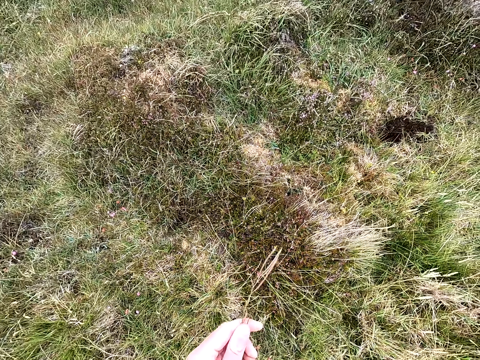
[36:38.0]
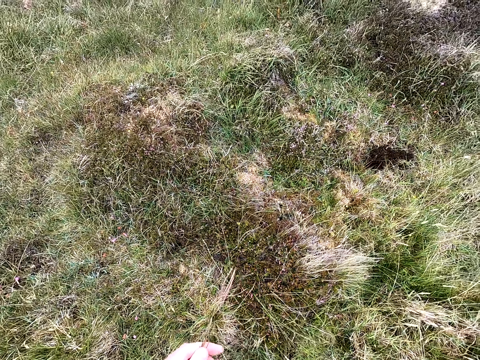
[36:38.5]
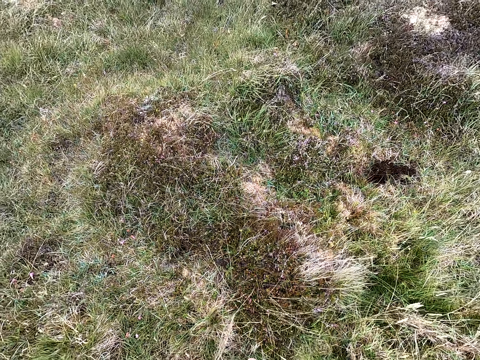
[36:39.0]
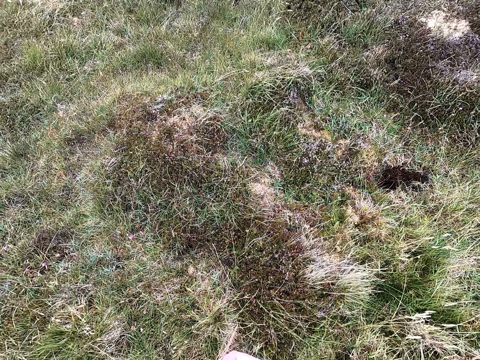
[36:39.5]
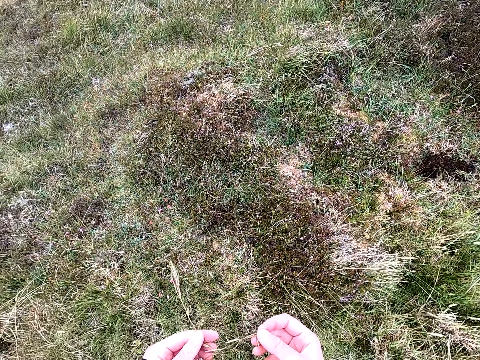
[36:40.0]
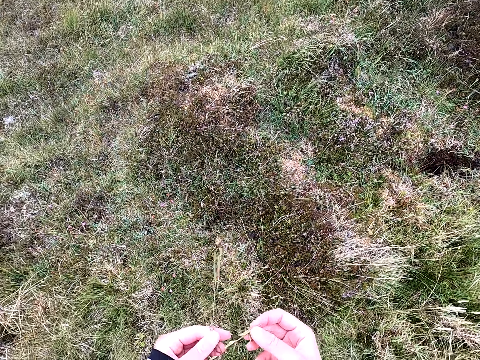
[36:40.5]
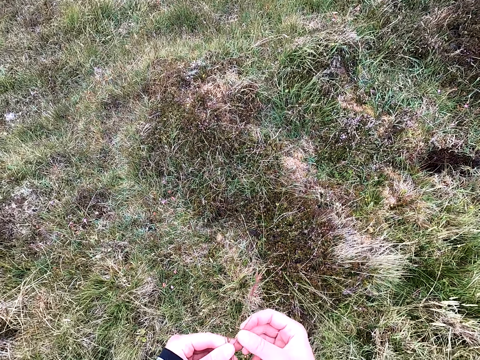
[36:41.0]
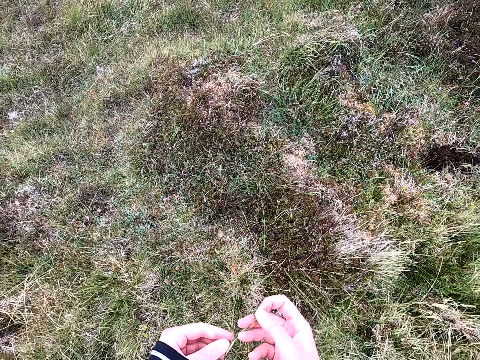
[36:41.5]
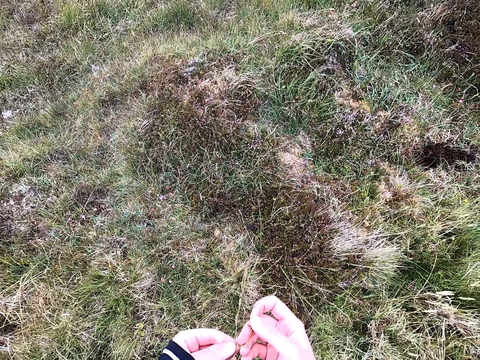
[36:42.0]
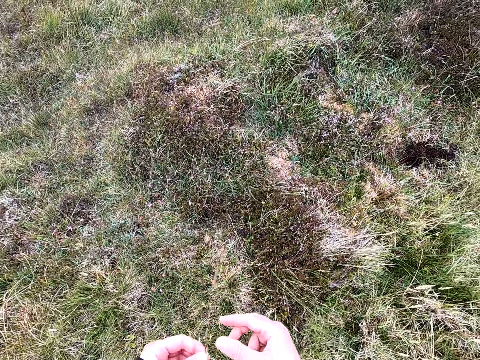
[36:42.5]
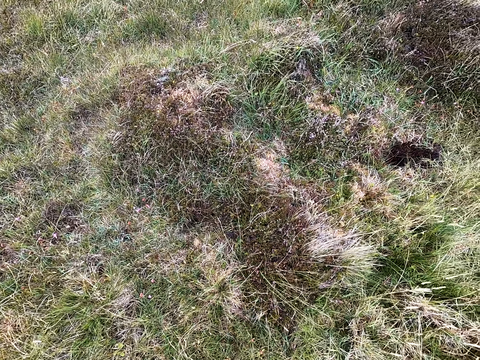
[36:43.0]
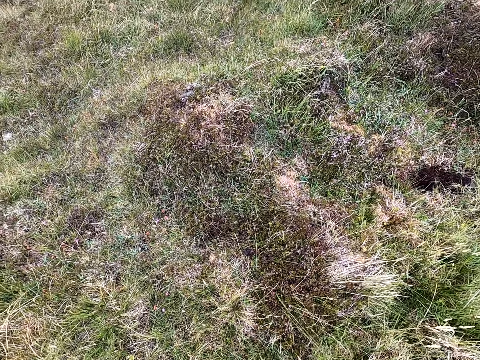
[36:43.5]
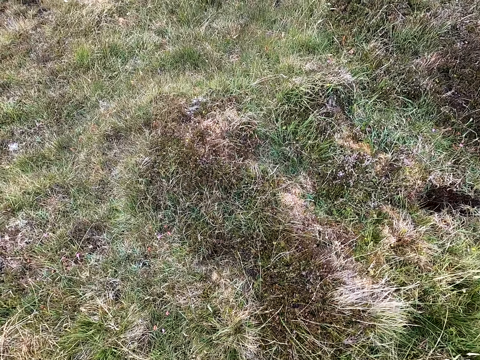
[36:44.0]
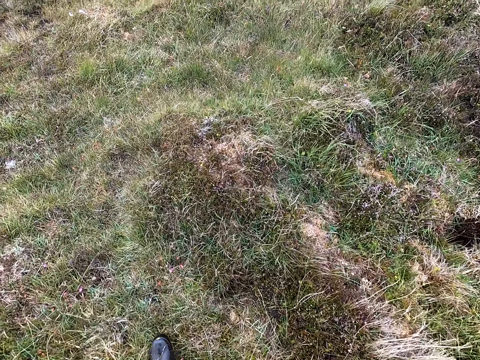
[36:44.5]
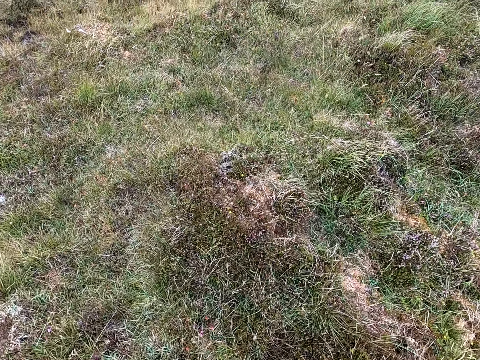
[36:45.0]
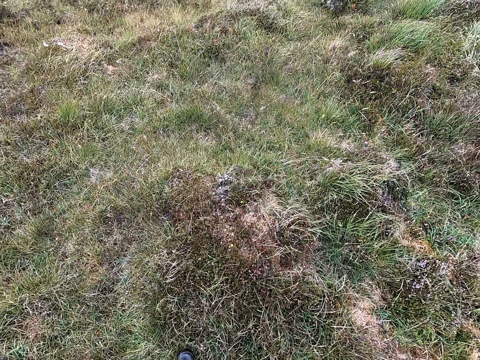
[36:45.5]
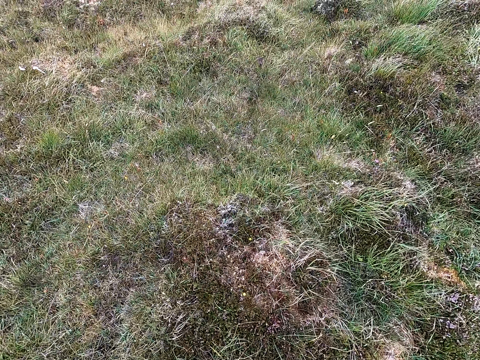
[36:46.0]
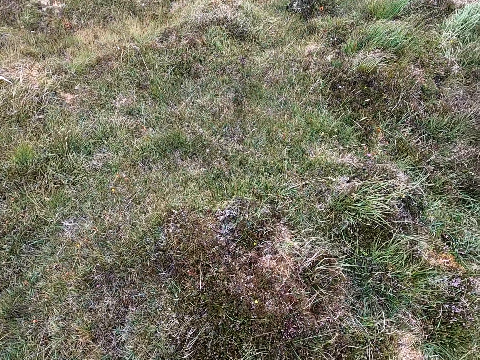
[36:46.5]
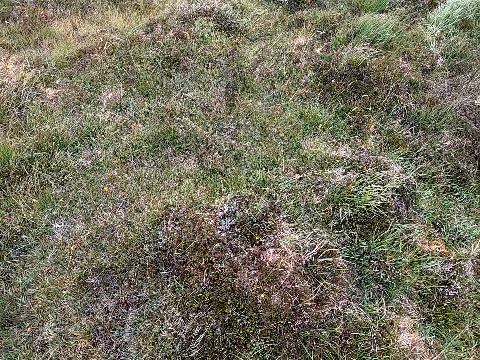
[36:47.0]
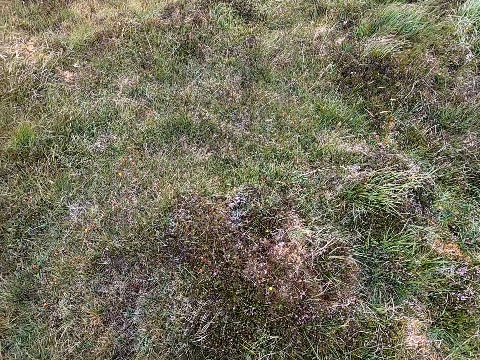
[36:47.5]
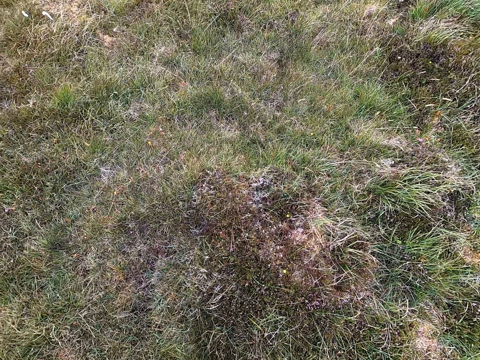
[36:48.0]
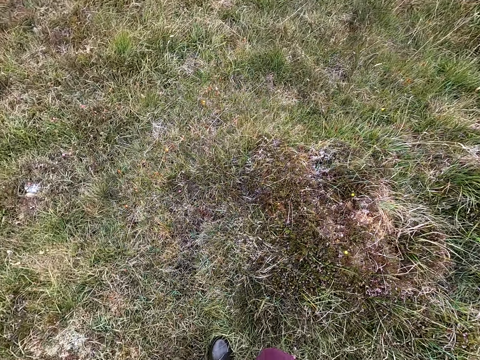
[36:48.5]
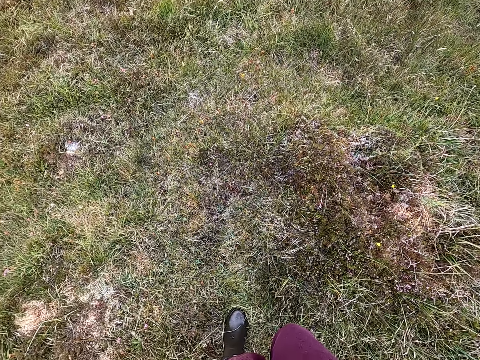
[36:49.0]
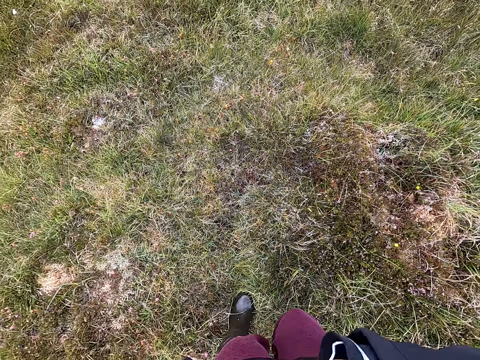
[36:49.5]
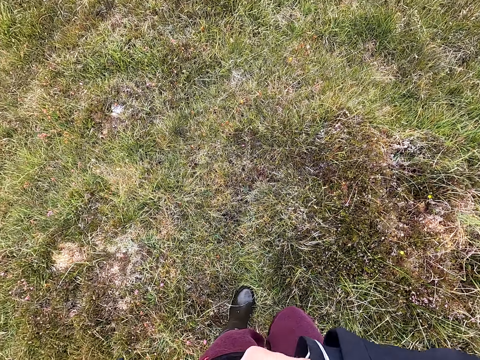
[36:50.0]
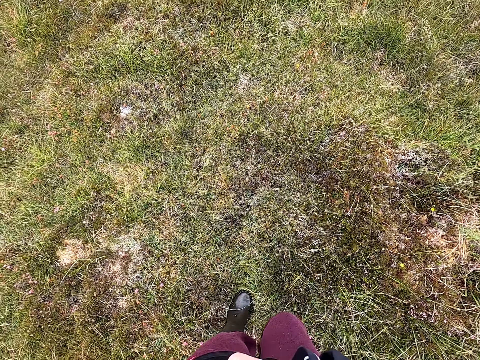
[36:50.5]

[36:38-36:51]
The camera wearer looks at the plant and holds the plant. They walk and look around.

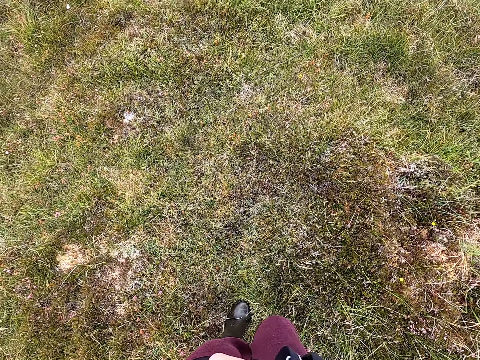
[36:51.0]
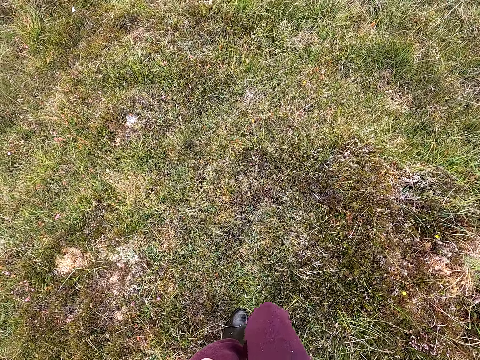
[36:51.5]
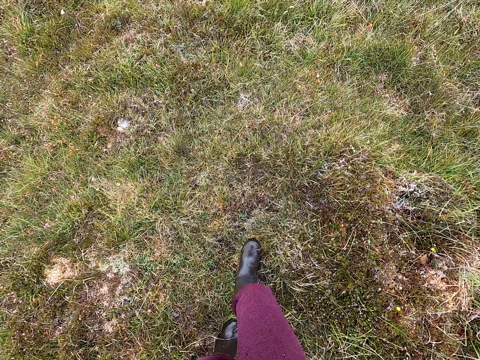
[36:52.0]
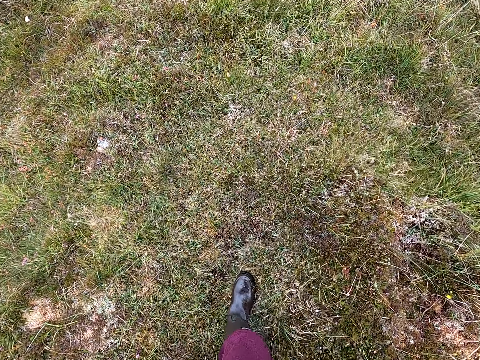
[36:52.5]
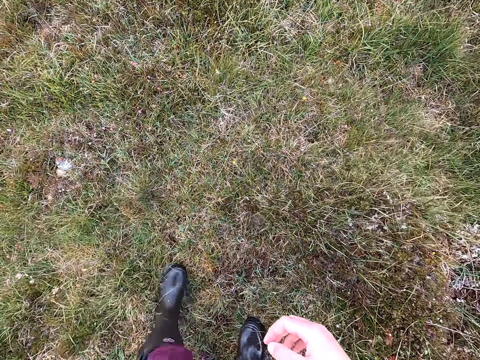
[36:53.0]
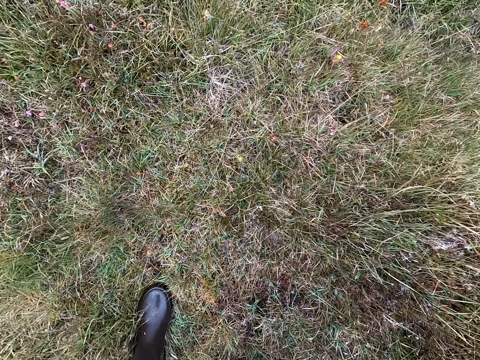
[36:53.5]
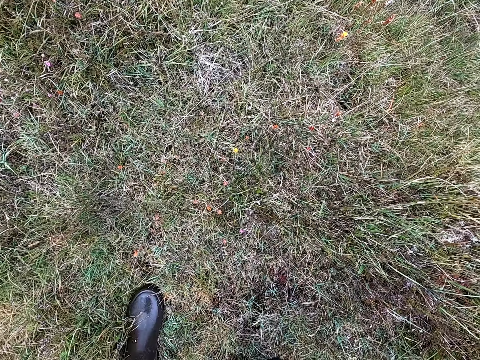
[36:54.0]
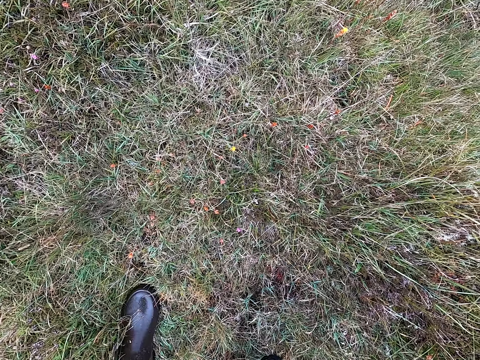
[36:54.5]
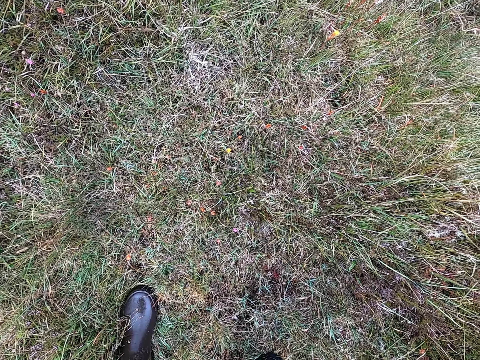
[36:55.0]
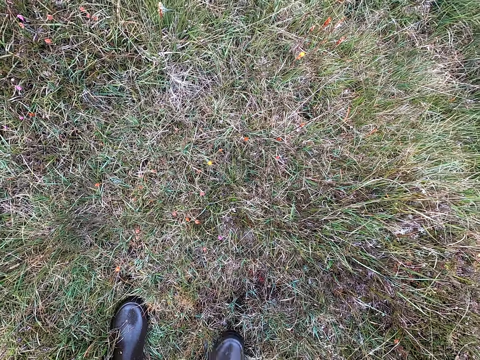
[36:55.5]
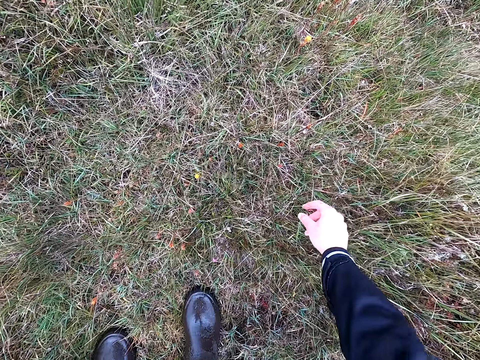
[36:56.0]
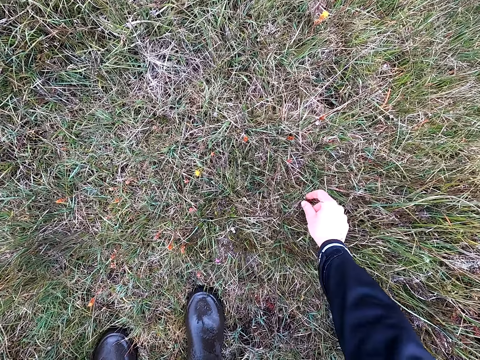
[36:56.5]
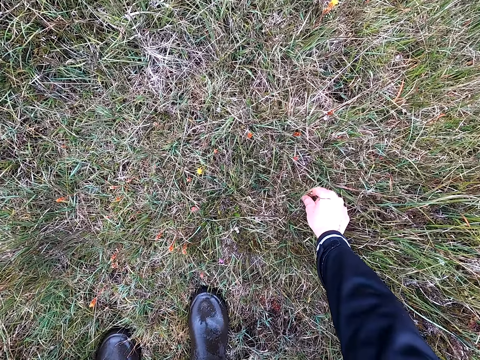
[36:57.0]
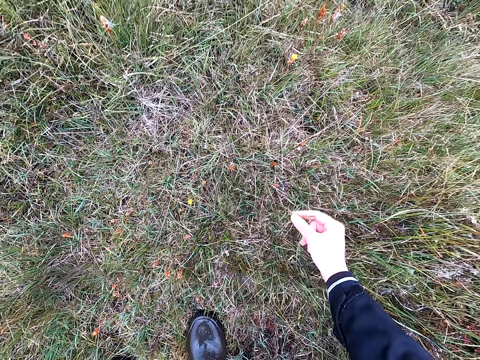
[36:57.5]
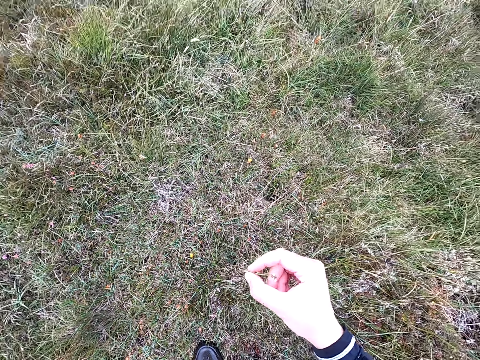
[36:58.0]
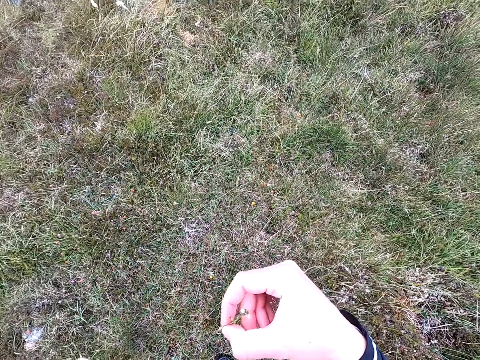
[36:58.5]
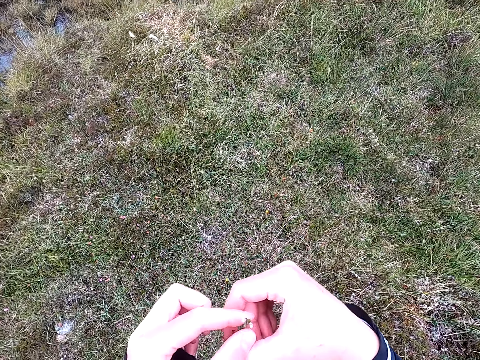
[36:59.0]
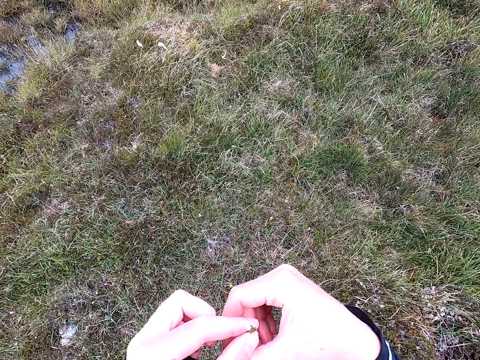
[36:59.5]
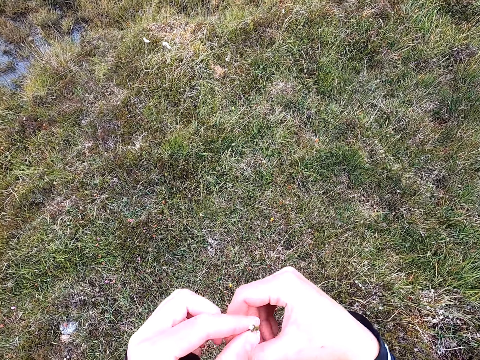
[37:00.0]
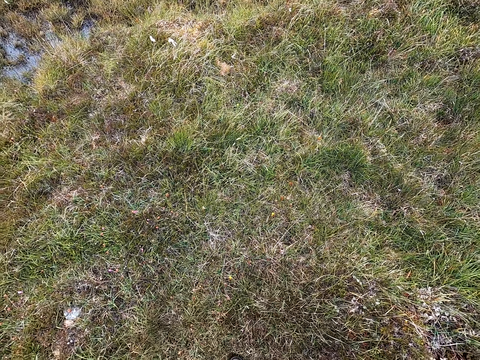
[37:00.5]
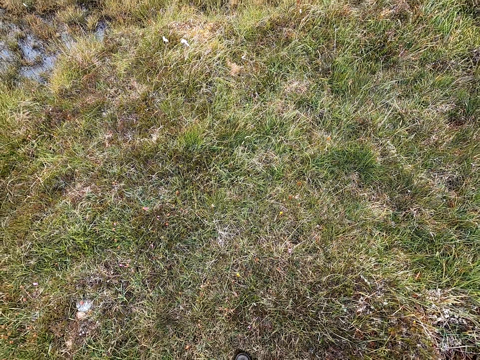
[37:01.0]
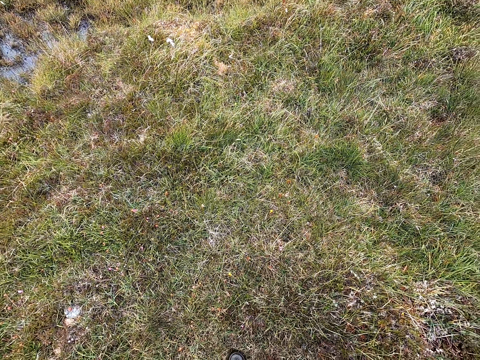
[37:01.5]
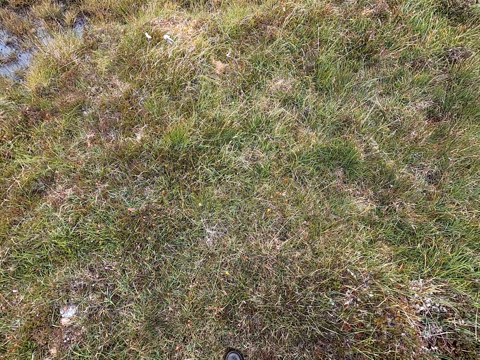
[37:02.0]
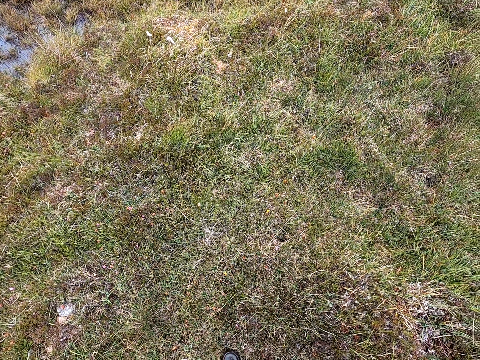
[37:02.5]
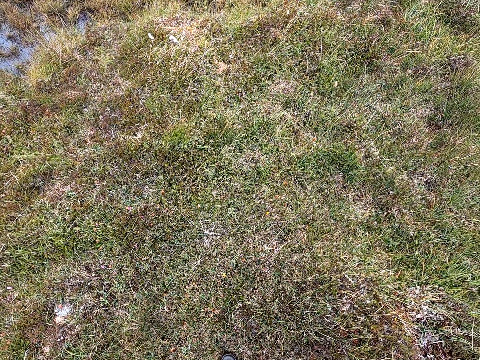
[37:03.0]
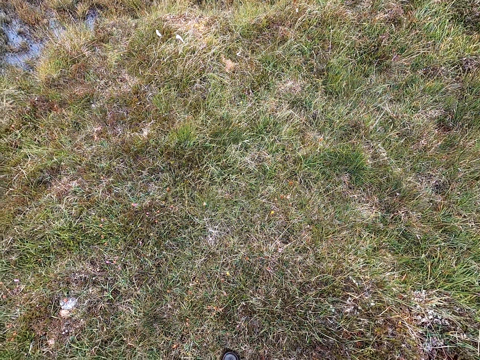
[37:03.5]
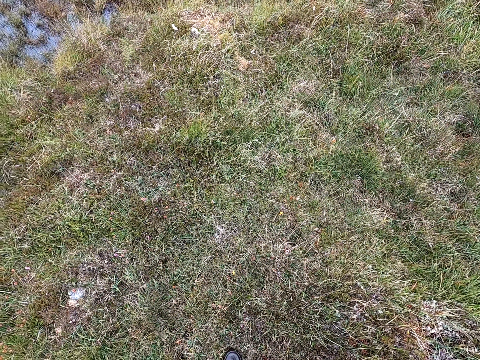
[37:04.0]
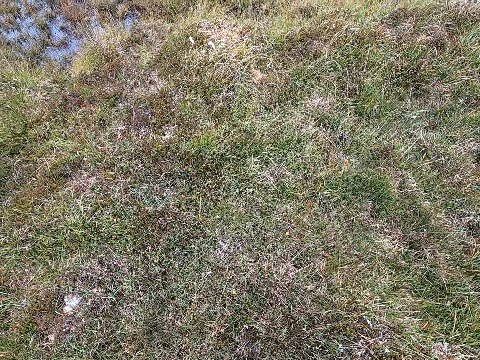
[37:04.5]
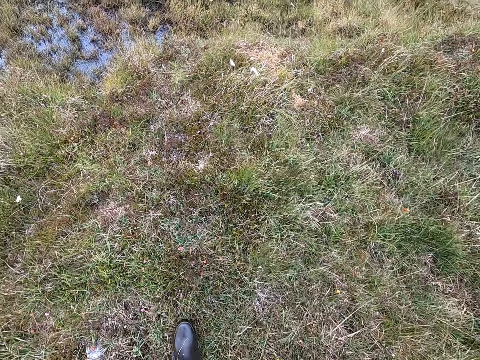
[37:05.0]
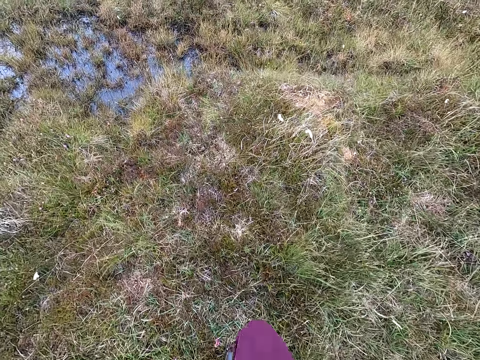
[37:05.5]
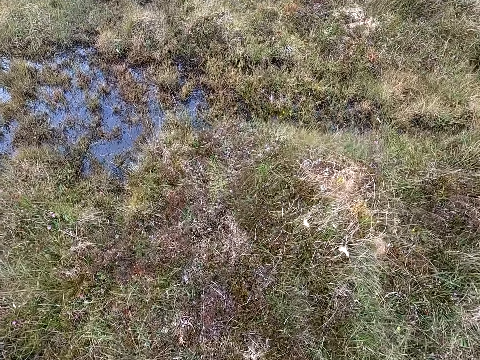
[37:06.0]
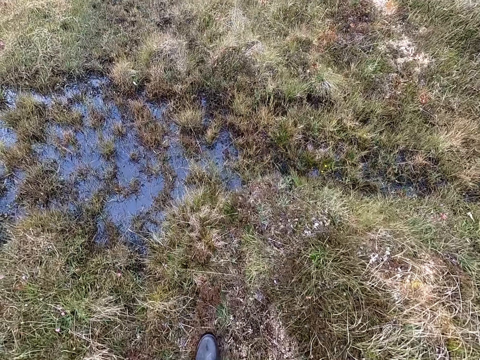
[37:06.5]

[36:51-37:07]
The camera wearer looks at the grass and stops walking. They uproot the plant. They look at the plant. They look at it again. They hold the plant. They look at the grass. They walk.
